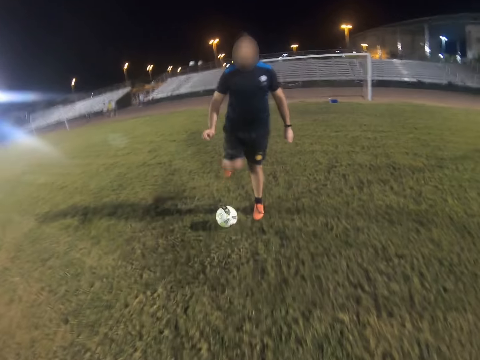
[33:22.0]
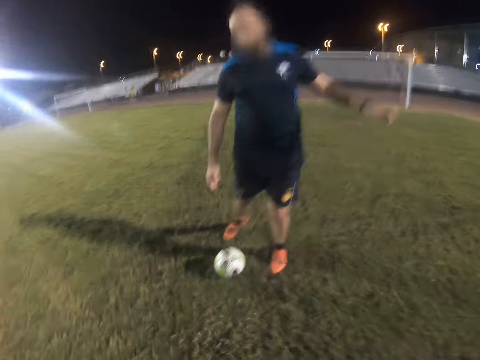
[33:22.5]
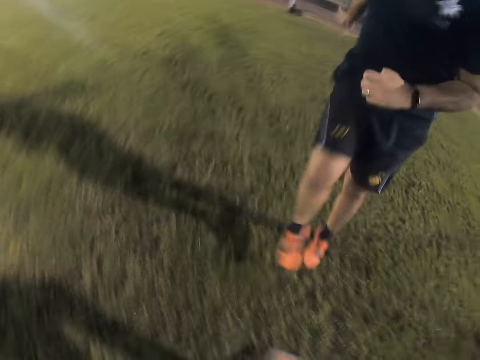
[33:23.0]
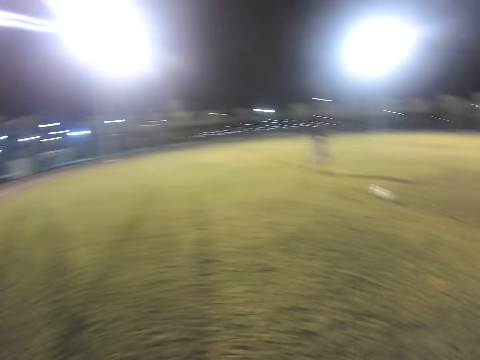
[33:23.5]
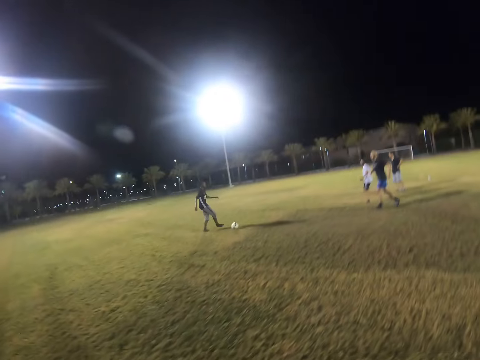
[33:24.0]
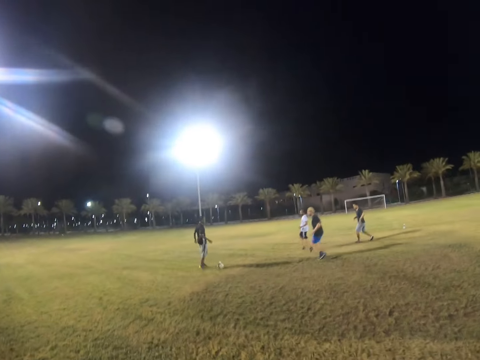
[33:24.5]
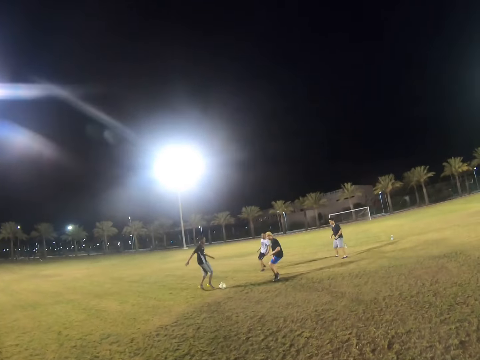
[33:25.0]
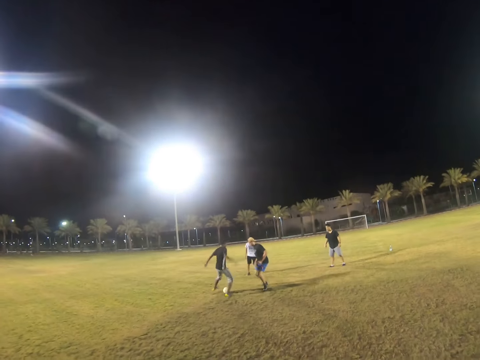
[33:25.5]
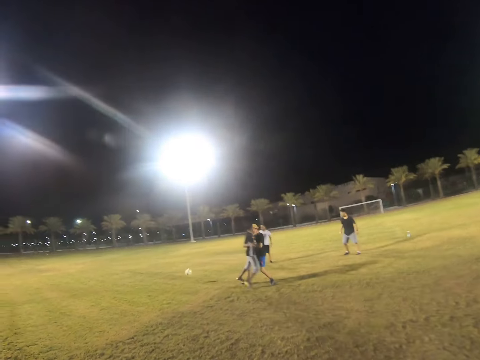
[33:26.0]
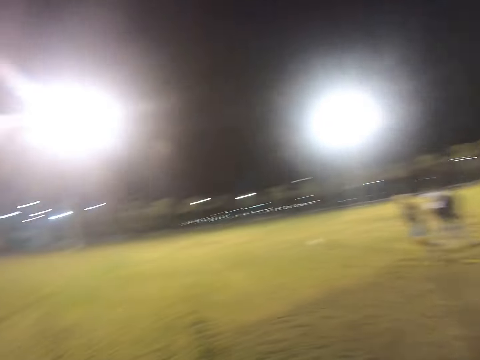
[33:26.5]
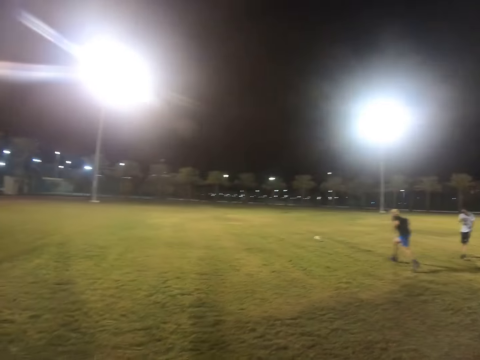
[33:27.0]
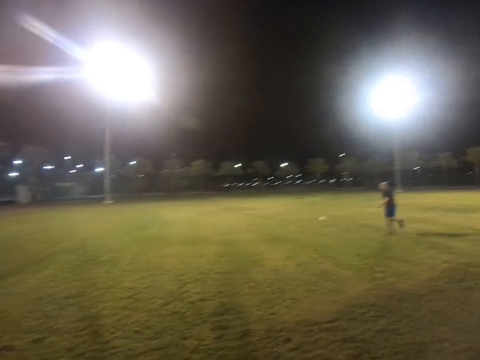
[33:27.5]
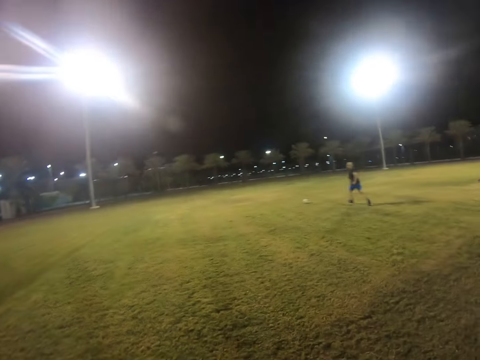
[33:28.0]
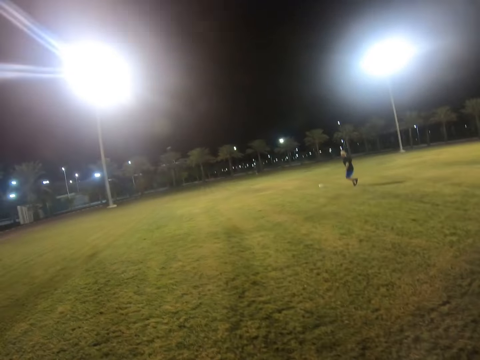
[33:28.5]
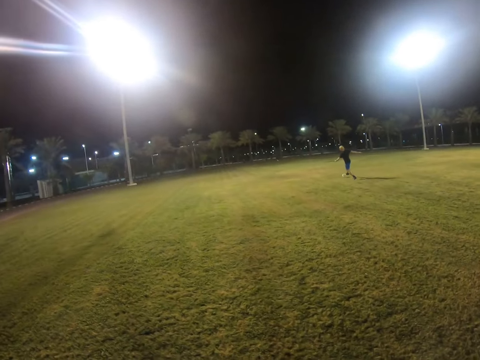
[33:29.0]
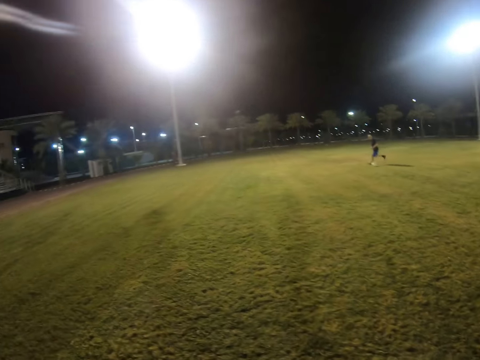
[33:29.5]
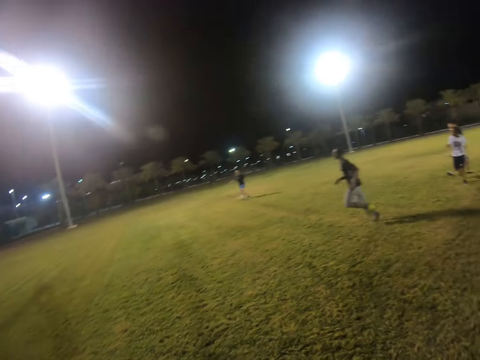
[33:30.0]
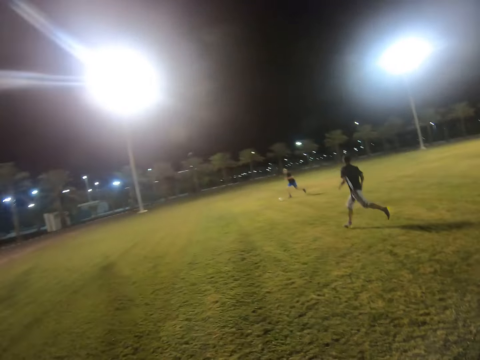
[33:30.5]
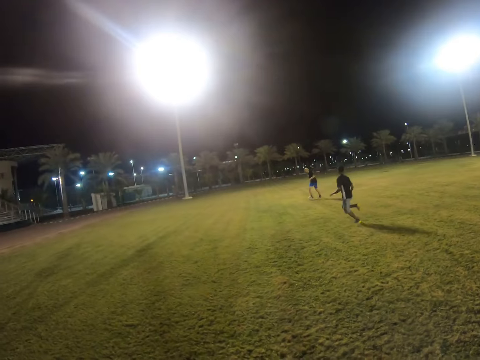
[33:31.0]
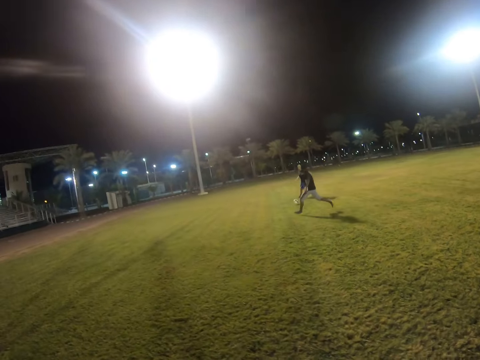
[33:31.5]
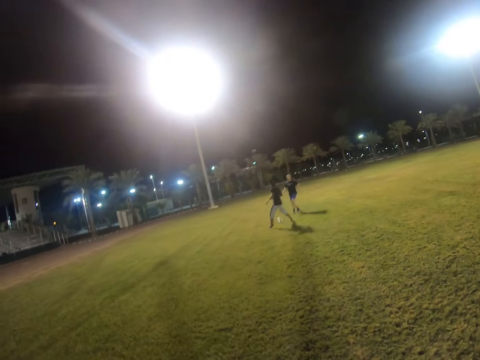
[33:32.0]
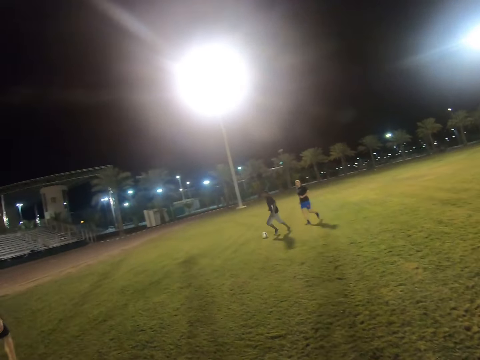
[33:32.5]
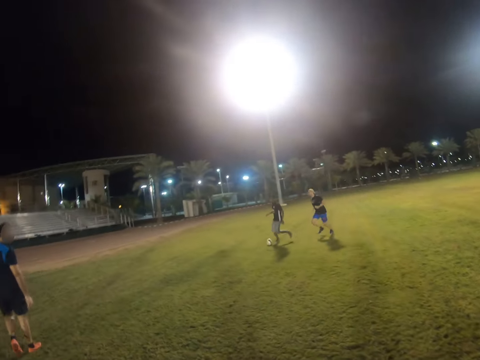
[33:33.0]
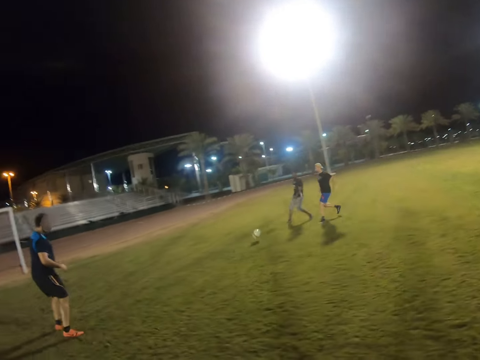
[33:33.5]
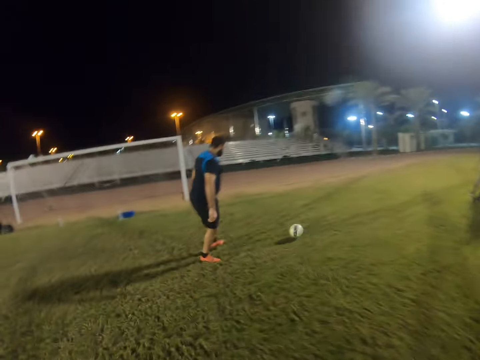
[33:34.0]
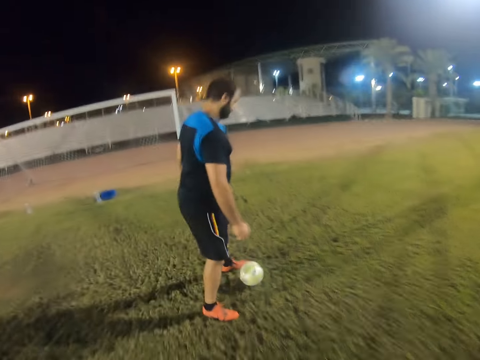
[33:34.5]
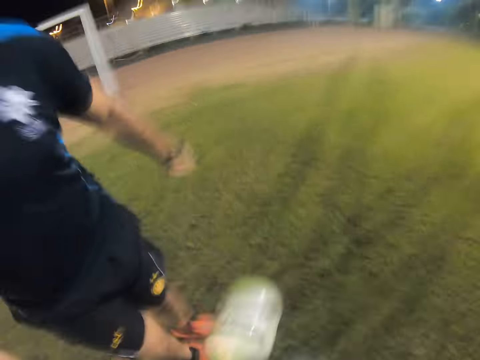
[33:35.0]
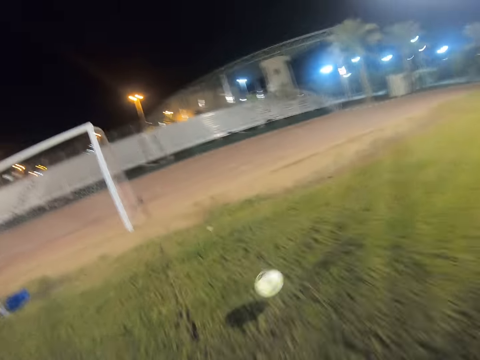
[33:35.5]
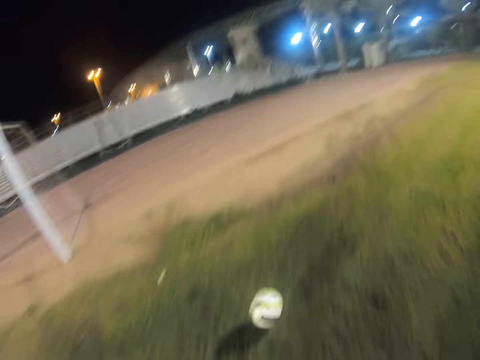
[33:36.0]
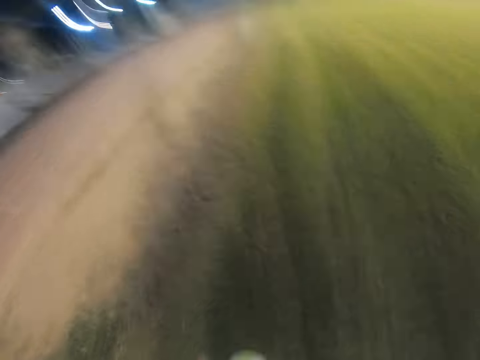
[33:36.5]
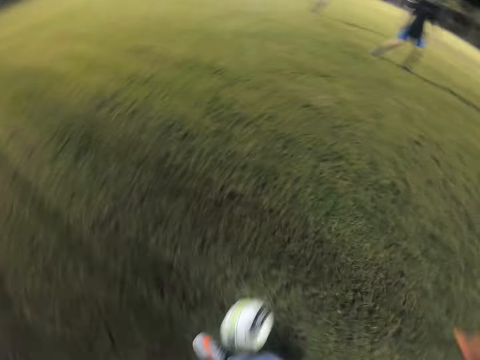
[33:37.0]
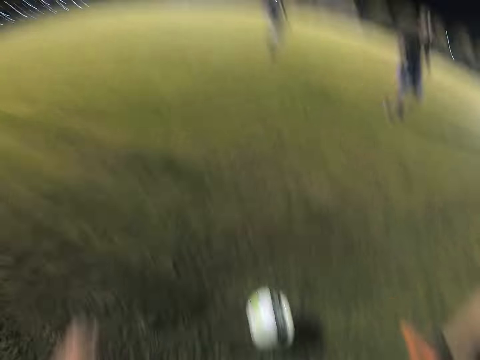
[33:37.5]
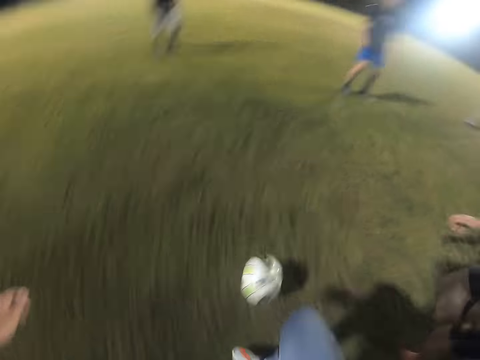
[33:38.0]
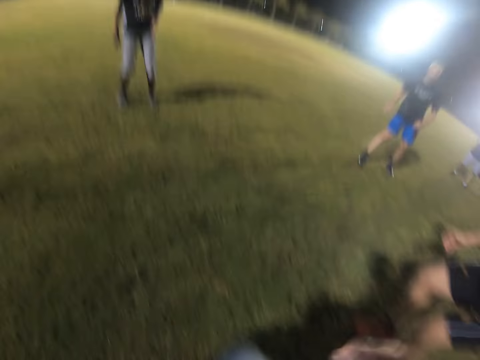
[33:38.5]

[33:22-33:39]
A man hits the ball. Another man hits the ball. The second man runs after the ball. A person kicks the ball. A third man runs after the ball. Another person kicks the ball in the centre. The camera wearer hits the ball. They hit the ball again. They run after the ball.

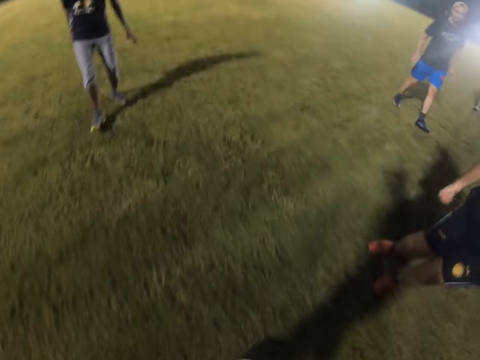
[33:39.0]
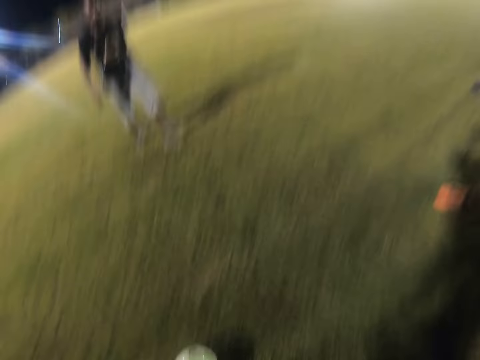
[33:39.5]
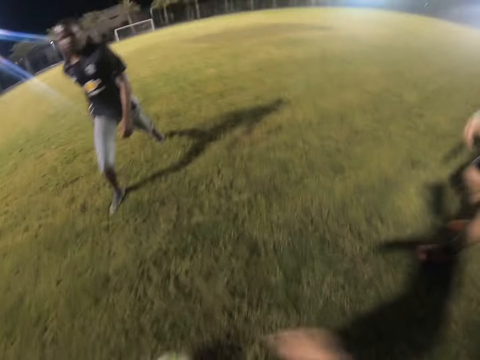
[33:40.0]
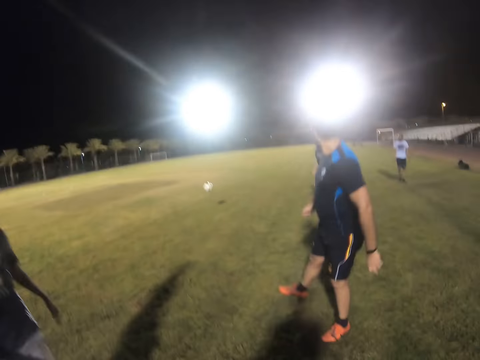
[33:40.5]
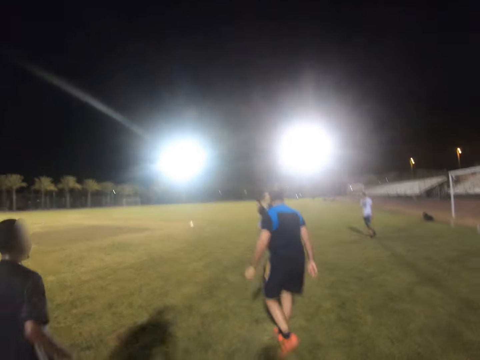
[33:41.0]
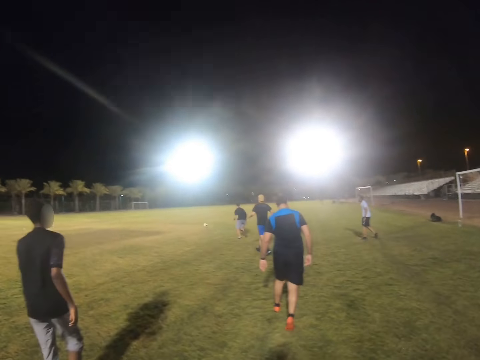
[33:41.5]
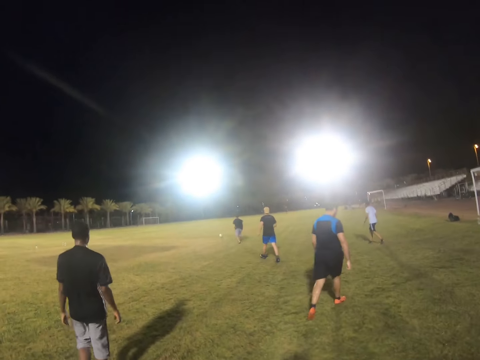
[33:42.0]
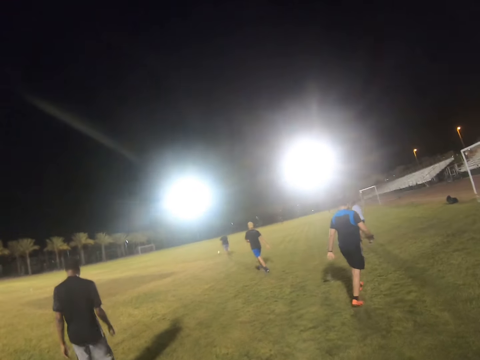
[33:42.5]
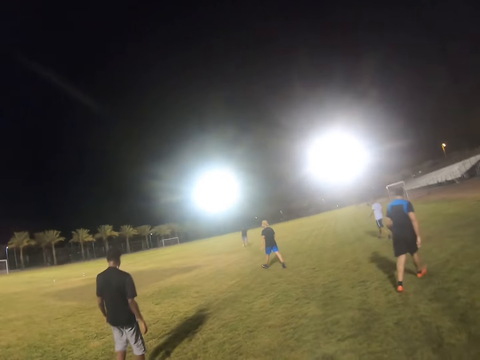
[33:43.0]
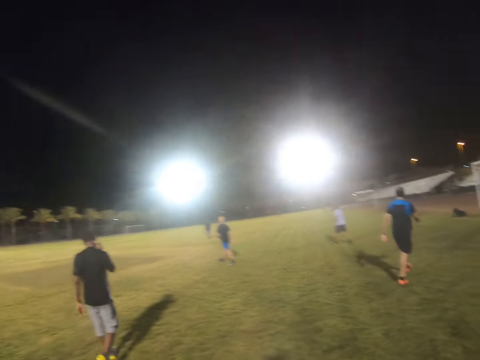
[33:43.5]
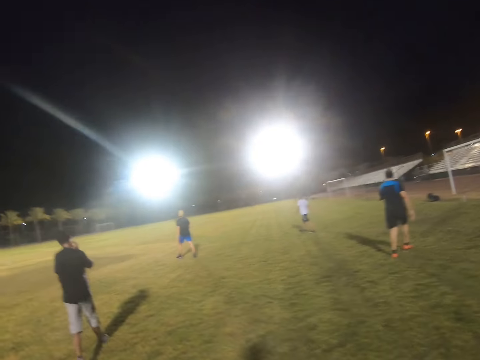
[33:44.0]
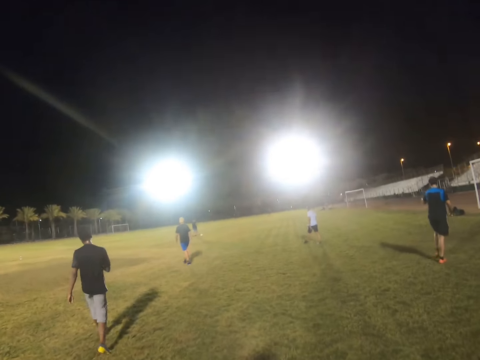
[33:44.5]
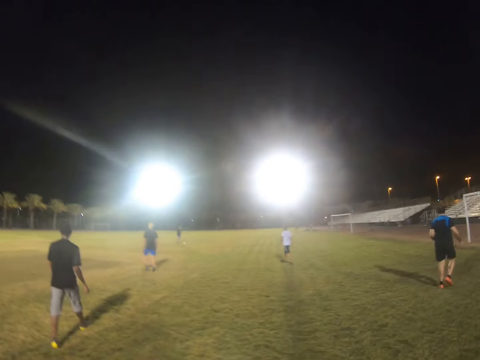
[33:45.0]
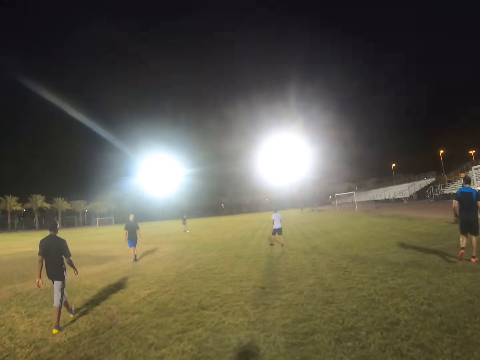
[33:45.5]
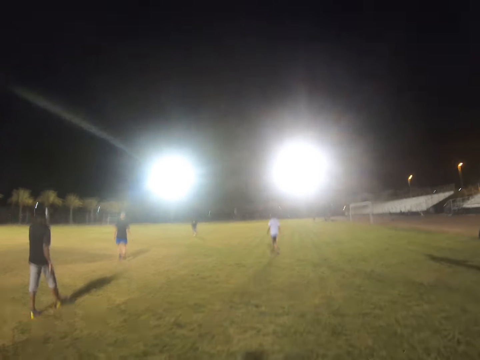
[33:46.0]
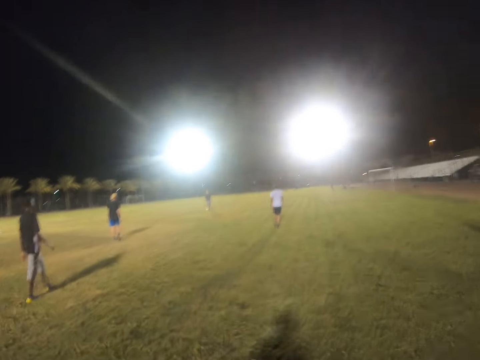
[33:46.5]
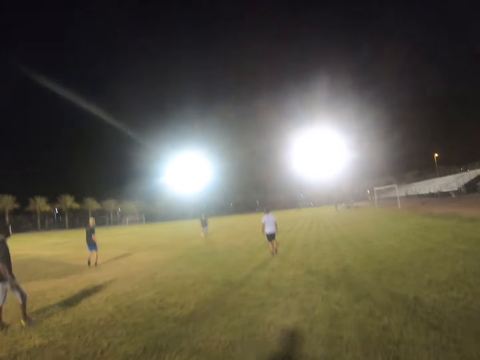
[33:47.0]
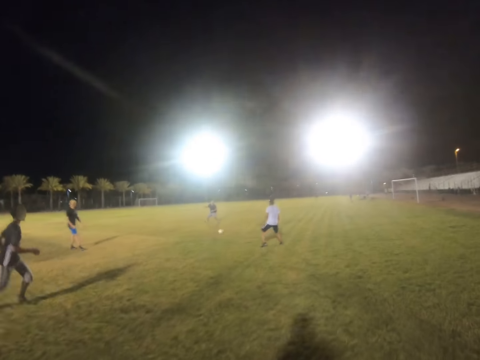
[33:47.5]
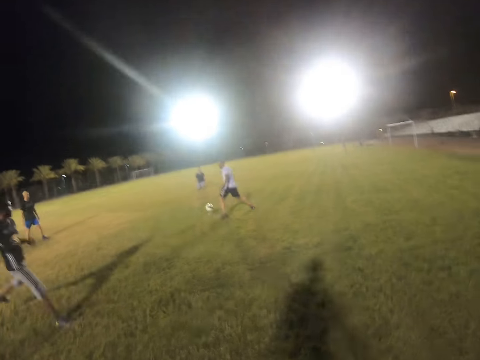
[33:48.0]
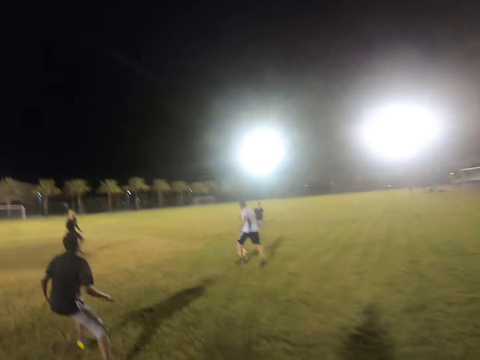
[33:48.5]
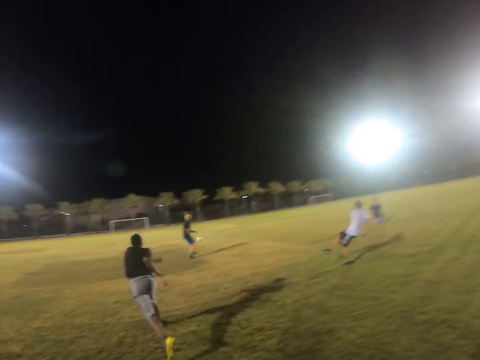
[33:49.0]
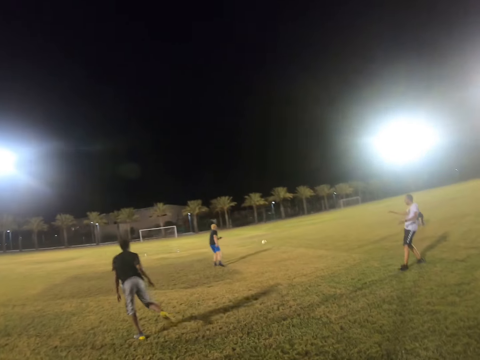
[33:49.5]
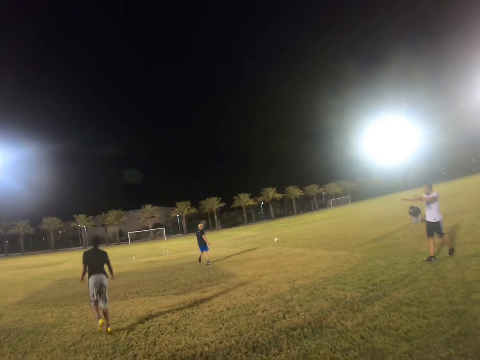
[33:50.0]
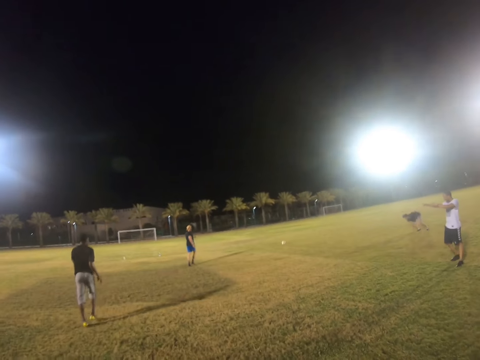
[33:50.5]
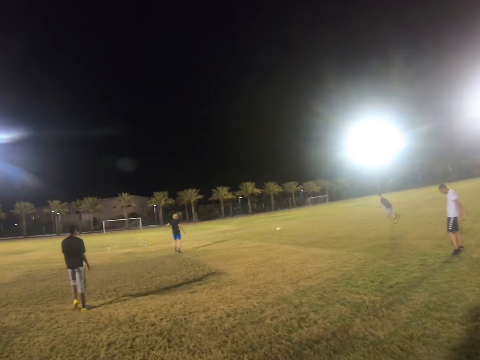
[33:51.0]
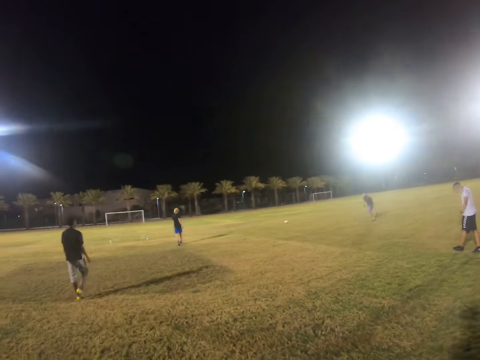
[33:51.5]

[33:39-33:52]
The camera wearer hits the ball. A man runs after the ball. The man hits the ball. Another man hits the ball.
